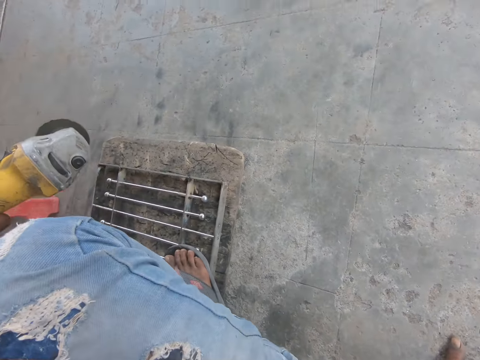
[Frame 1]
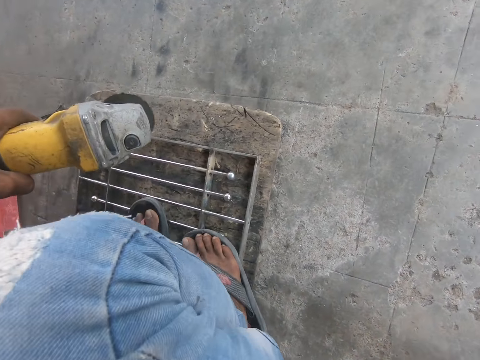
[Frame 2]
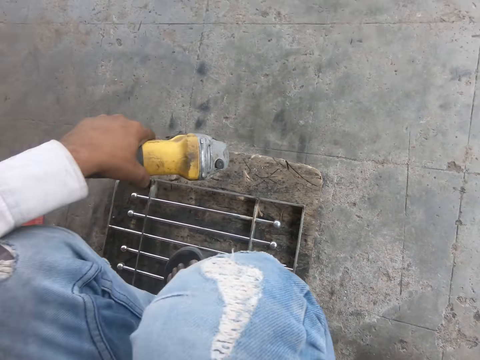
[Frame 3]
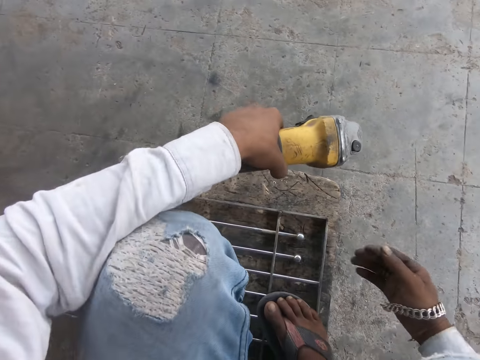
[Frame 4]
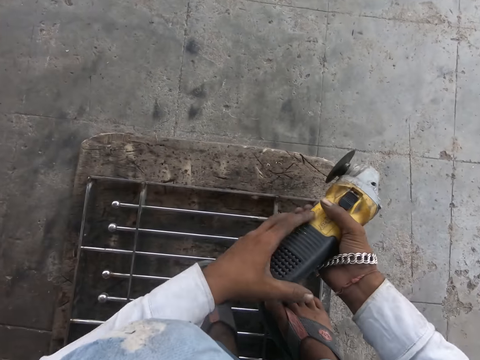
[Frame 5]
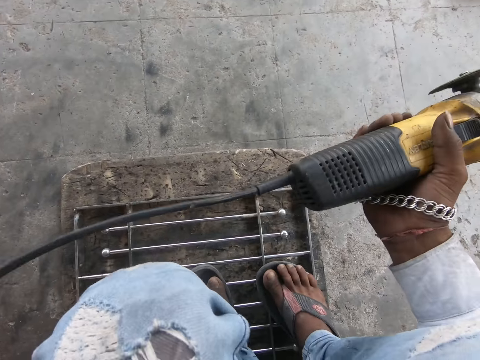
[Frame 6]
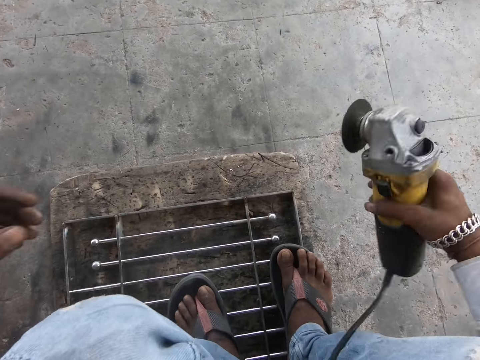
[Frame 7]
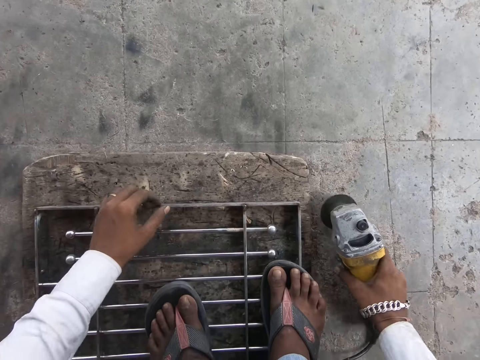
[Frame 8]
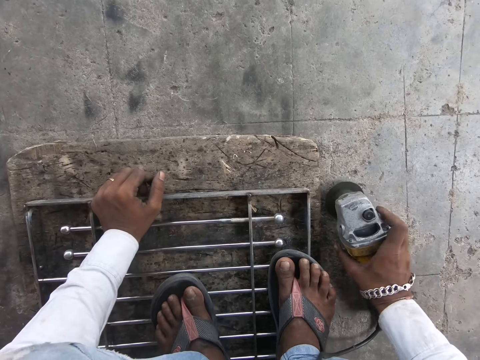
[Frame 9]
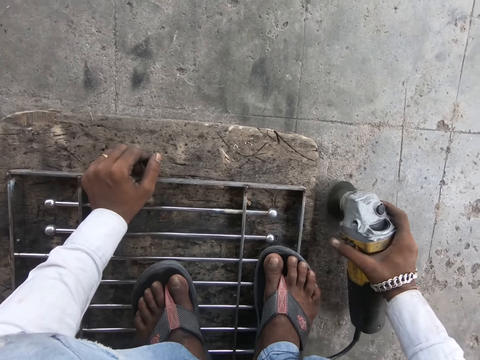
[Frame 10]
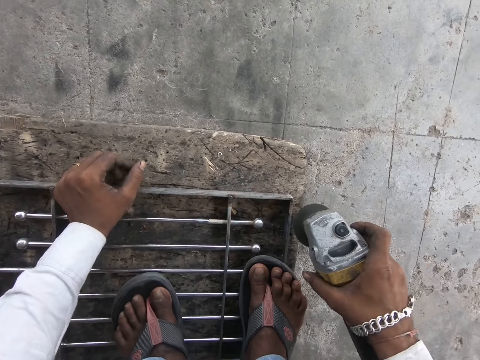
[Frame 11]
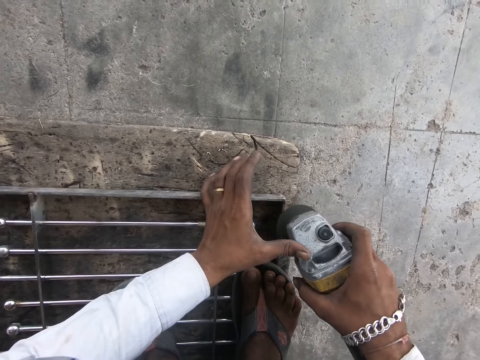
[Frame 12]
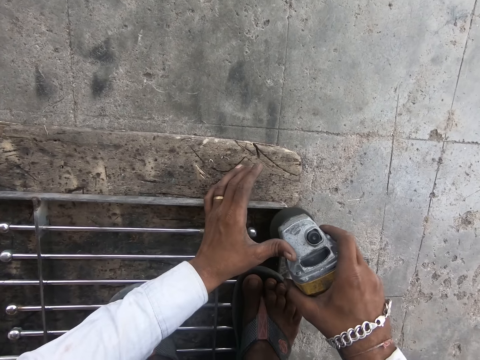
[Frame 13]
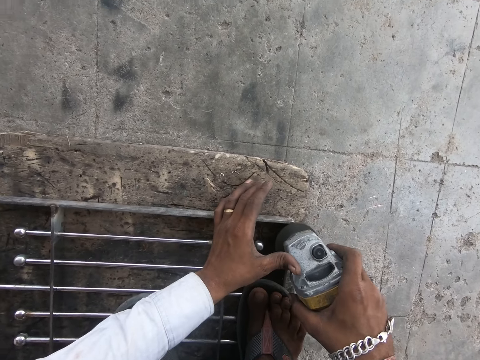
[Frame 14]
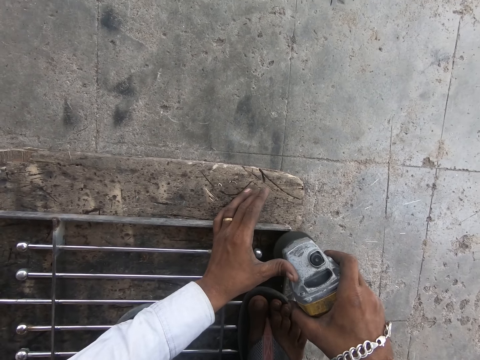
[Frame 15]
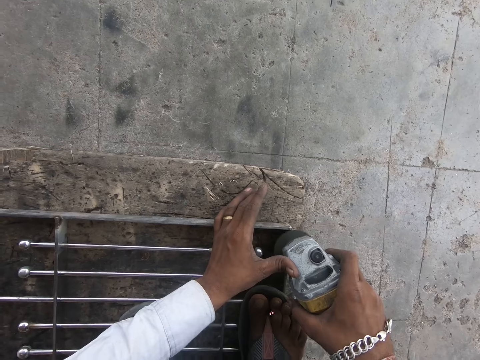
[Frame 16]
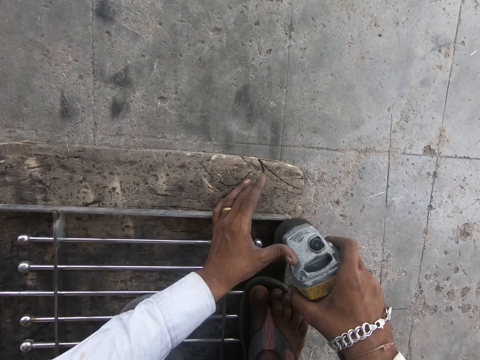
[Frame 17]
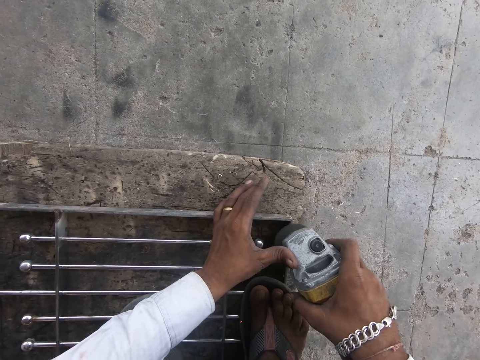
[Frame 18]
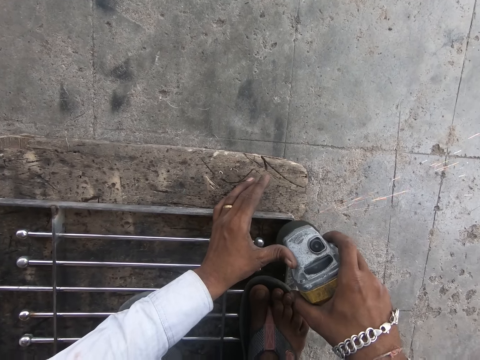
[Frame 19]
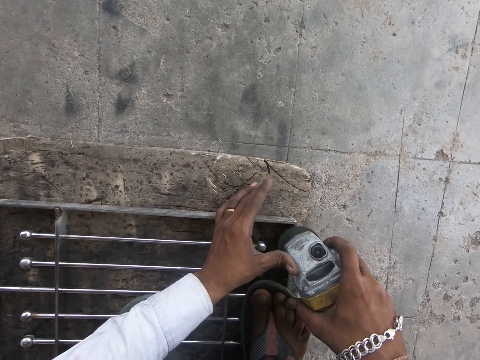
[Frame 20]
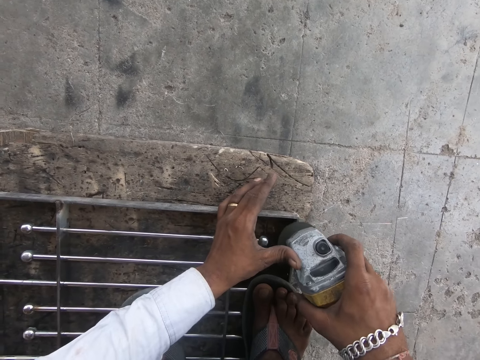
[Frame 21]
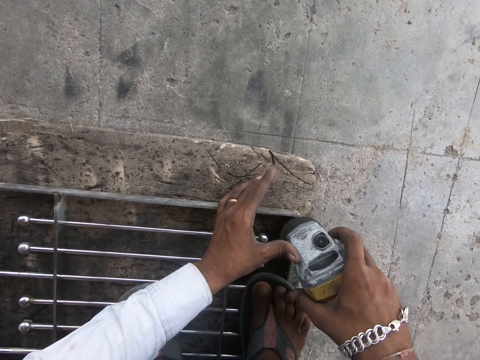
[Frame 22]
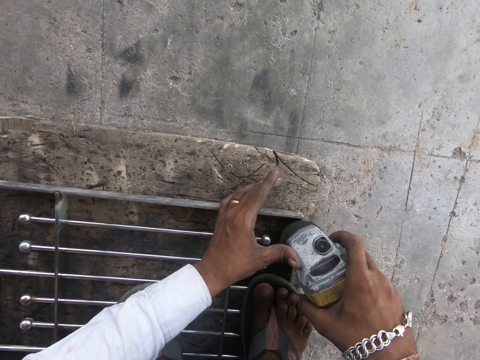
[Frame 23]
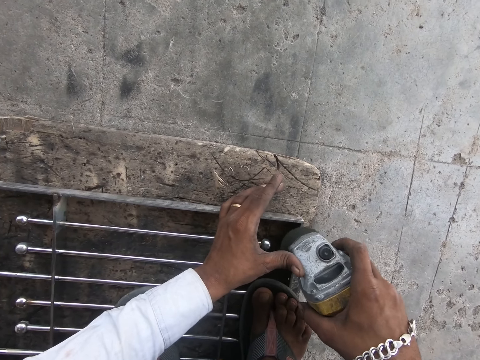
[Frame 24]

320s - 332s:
The camera wearer passes the electric rotary tool from his left hand to his right hand. He adjusts the electric rotary tool cable with his left hand. He stretches the cable. He places the electric rotary tool on the floor with his right hand. He lifts up the electric rotary tool from the floor with his right hand. He smooths the iron burglary on the floor with the electric rotary tool in his hands.

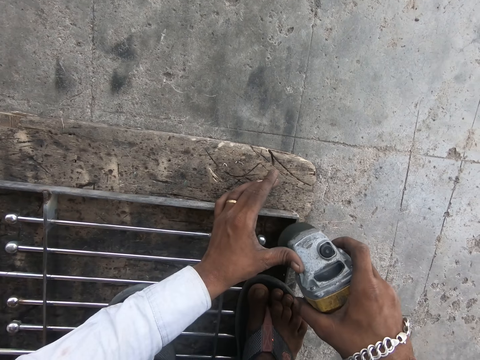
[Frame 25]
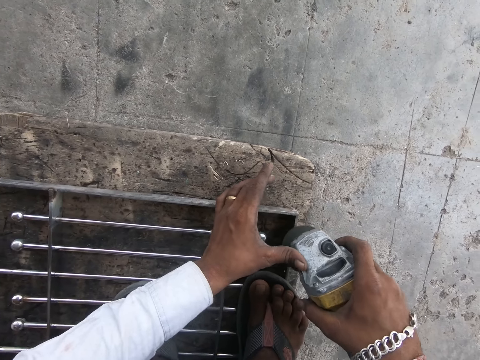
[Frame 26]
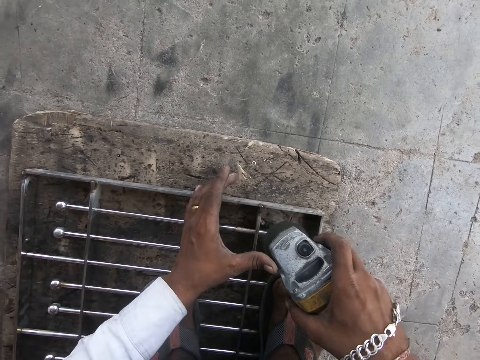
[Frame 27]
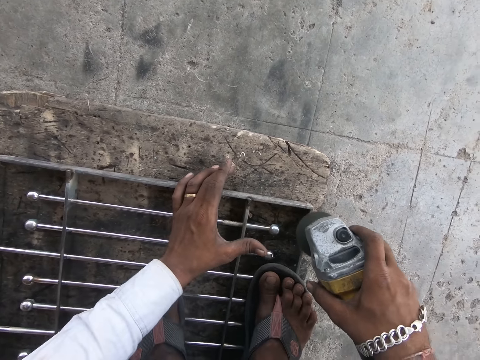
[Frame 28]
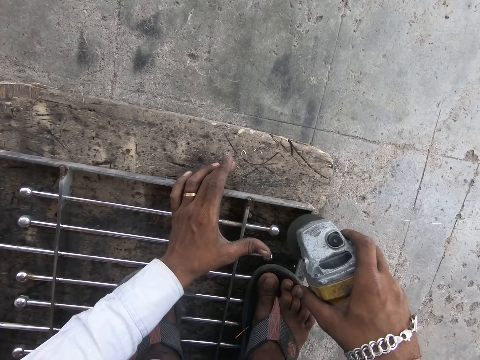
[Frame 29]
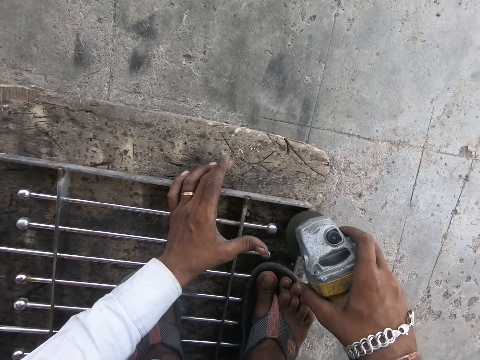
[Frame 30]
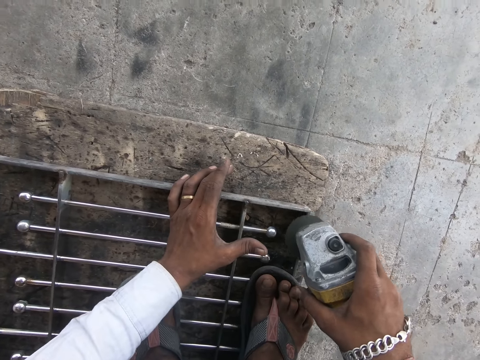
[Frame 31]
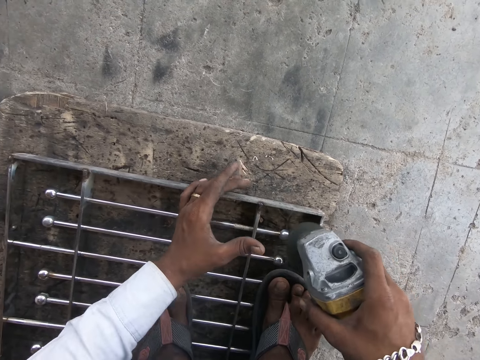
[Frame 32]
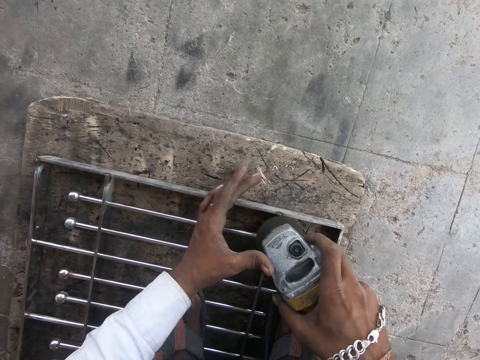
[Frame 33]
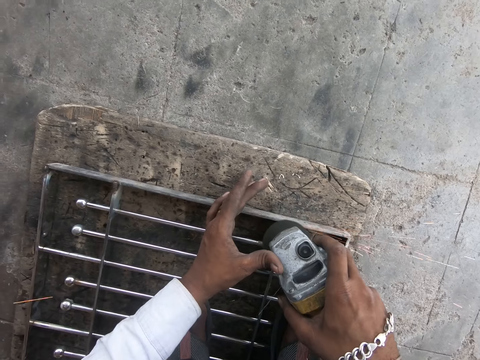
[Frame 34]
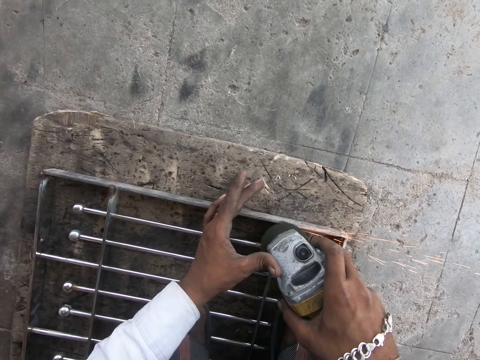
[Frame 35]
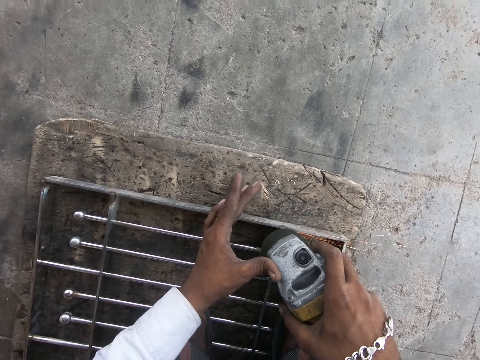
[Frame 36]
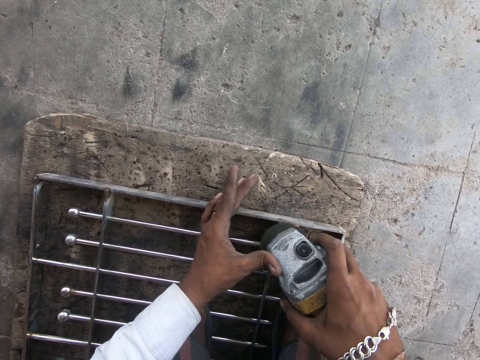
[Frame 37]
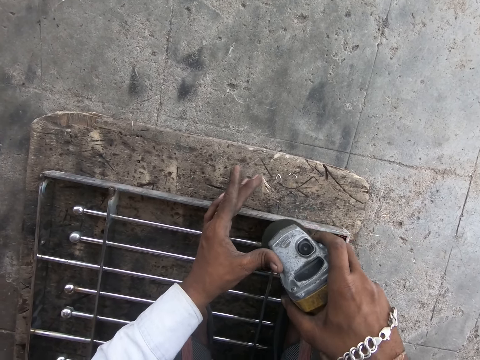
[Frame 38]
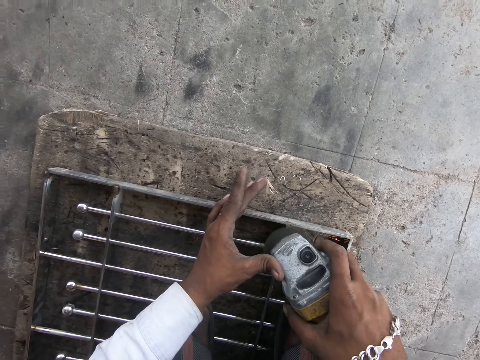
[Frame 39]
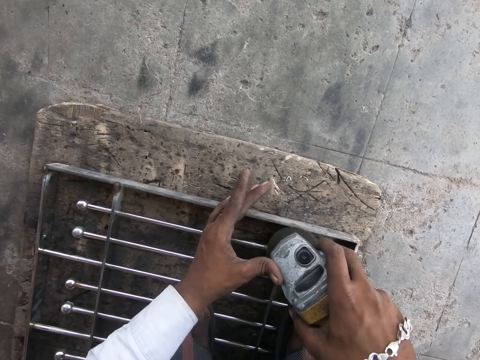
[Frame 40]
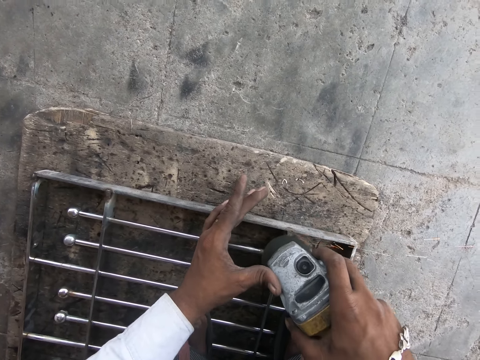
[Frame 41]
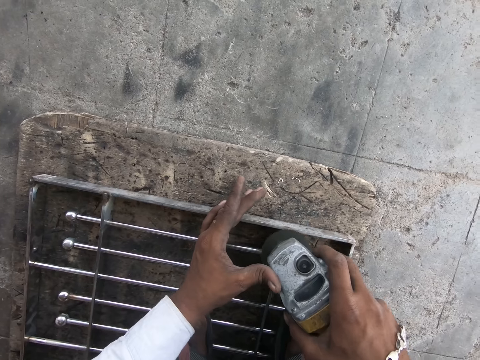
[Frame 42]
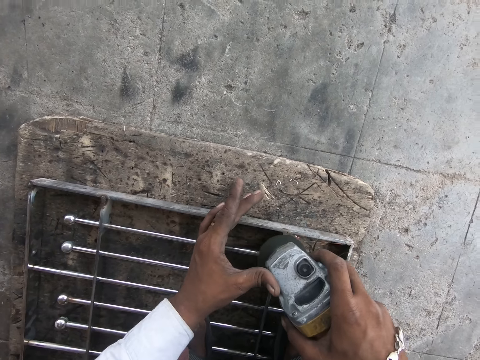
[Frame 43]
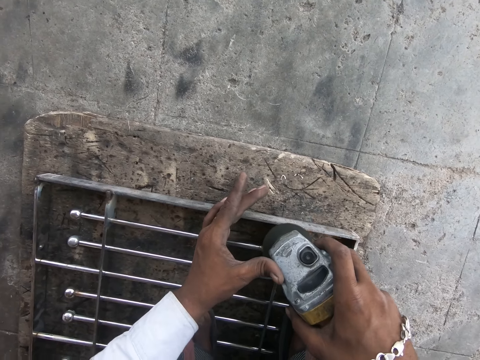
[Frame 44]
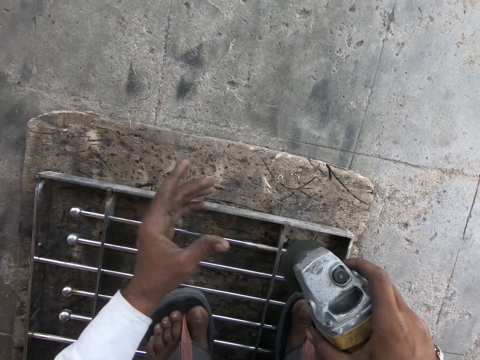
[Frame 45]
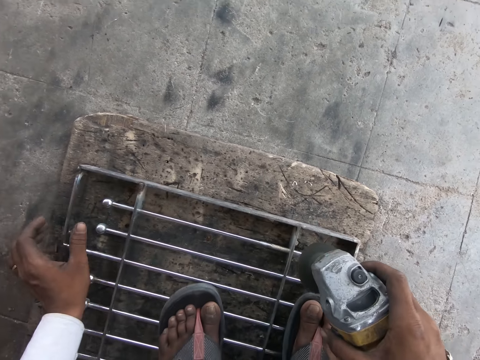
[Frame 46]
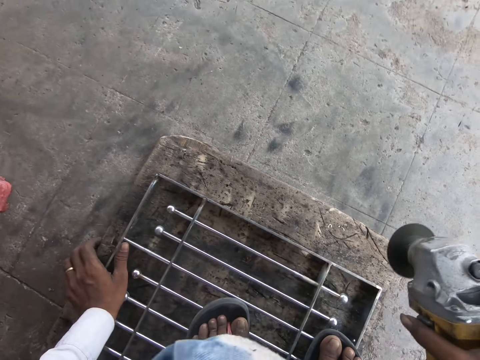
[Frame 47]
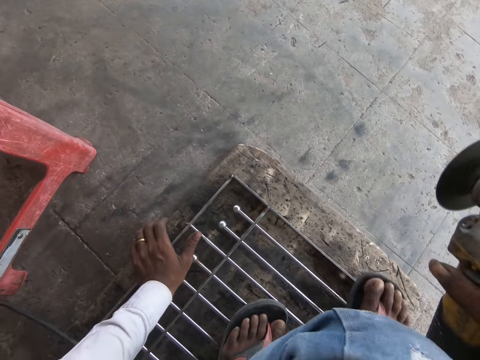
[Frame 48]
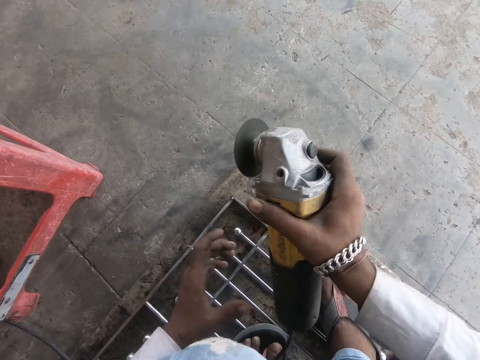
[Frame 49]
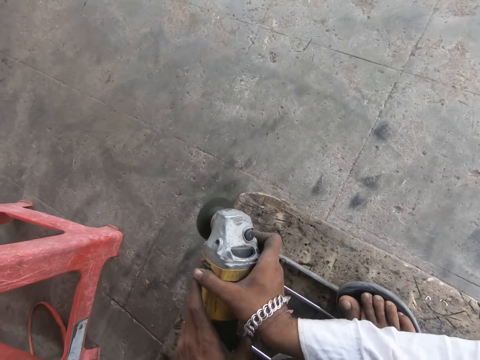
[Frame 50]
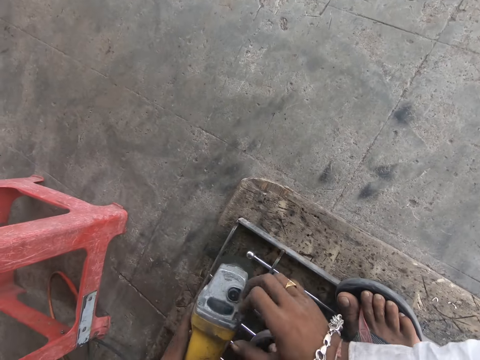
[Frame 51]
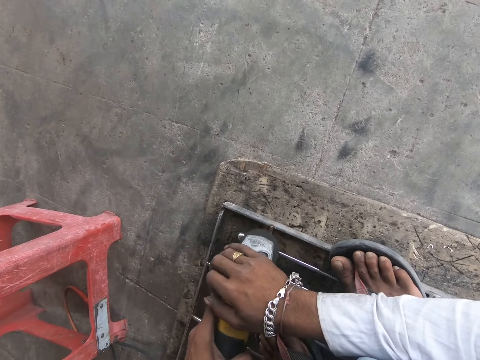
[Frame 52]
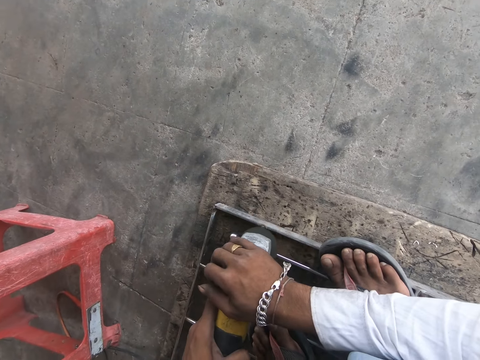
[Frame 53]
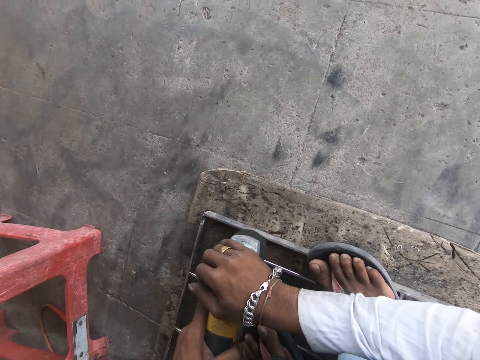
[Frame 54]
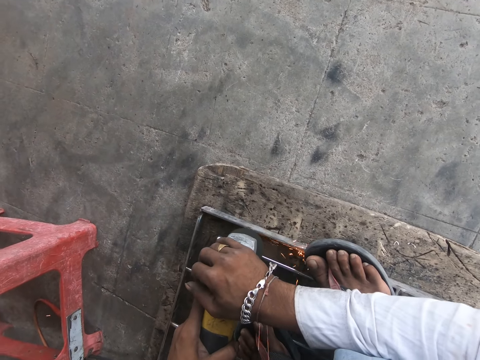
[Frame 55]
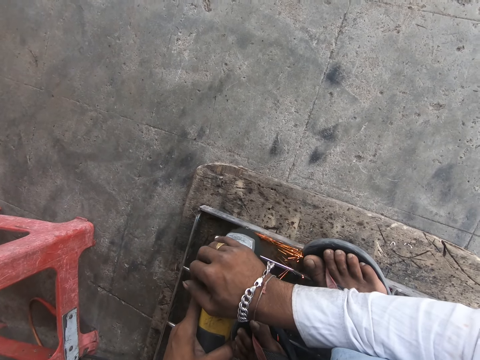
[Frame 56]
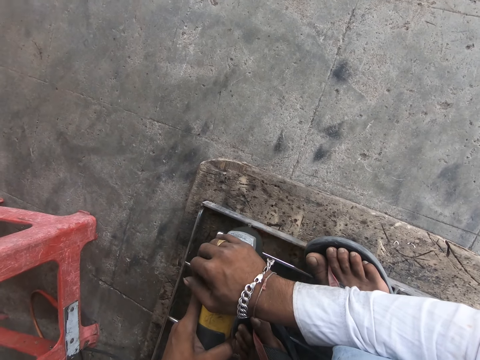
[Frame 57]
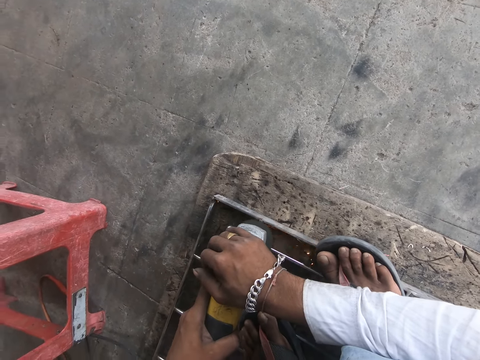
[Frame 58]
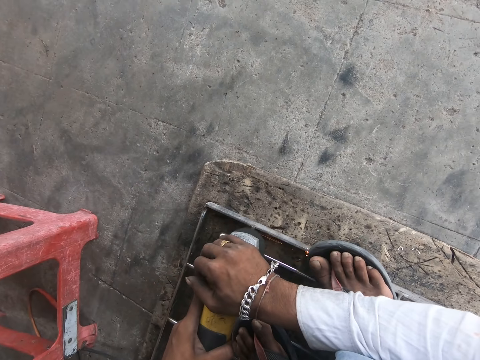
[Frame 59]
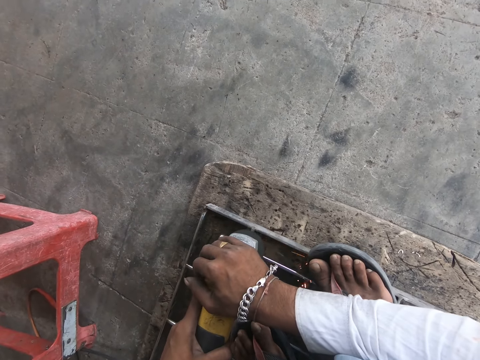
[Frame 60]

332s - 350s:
The camera wearer smooths the iron burglary on the floor with the electric rotary tool in his right hand. He smooths the iron burglary on the floor with the electric rotary tool in his hands. He places his left hand on the iron burglary on the floor. He holds the metal with his left hand. He holds the electric rotary tool with his hands. He smooths the iron burglary on the floor with the electric rotary tool in his hands.
